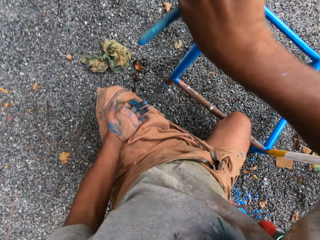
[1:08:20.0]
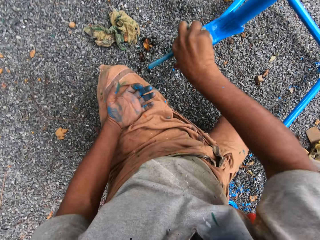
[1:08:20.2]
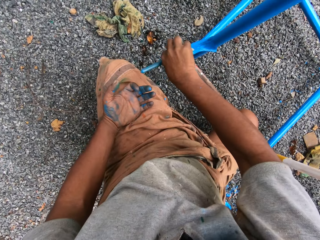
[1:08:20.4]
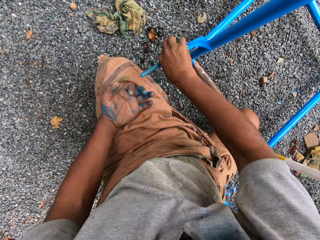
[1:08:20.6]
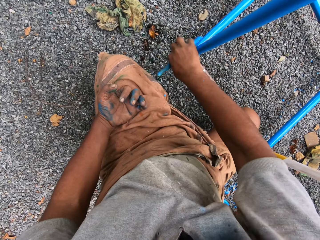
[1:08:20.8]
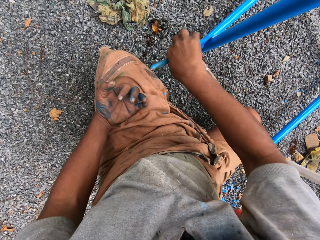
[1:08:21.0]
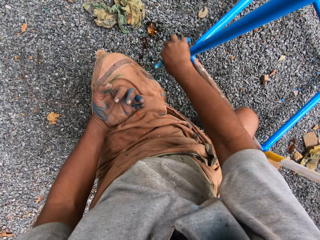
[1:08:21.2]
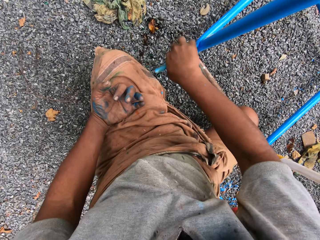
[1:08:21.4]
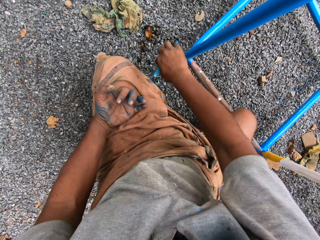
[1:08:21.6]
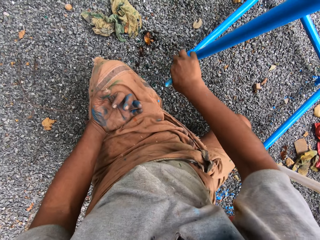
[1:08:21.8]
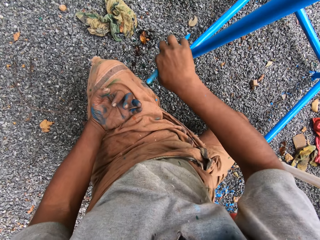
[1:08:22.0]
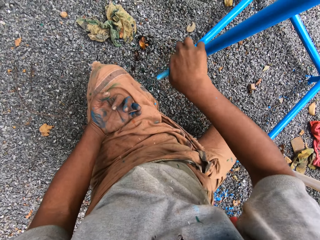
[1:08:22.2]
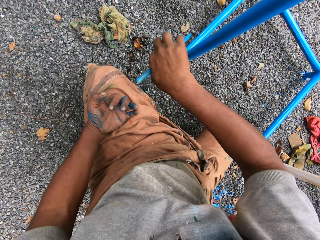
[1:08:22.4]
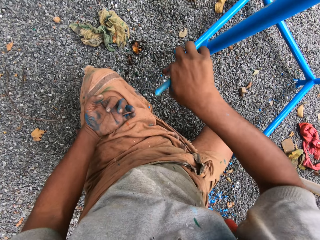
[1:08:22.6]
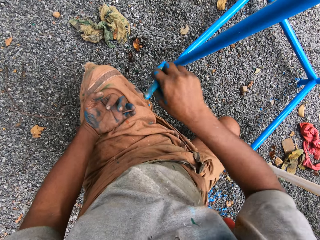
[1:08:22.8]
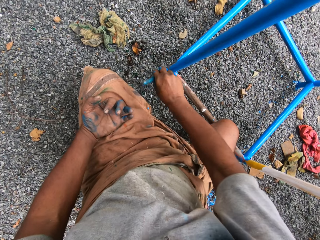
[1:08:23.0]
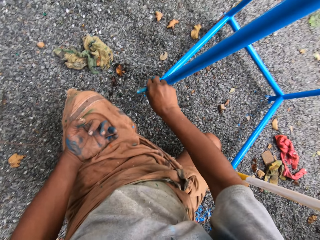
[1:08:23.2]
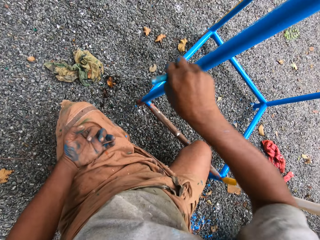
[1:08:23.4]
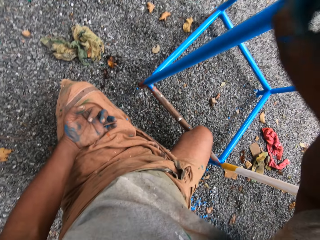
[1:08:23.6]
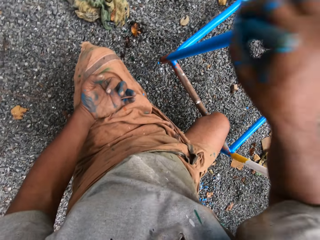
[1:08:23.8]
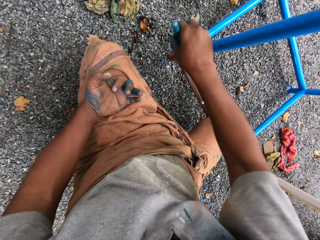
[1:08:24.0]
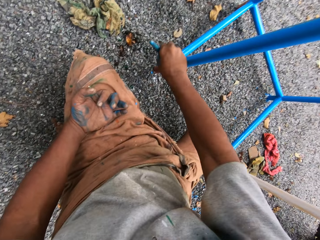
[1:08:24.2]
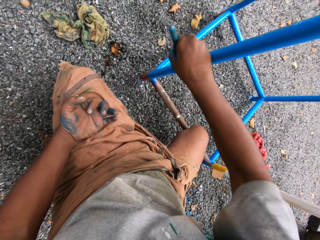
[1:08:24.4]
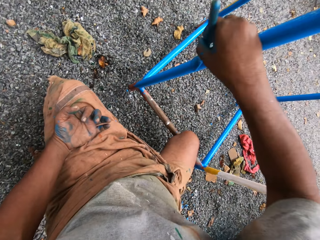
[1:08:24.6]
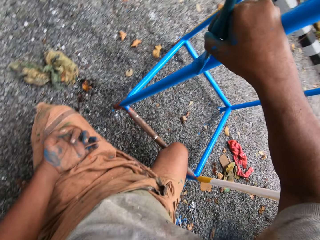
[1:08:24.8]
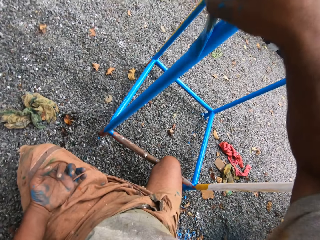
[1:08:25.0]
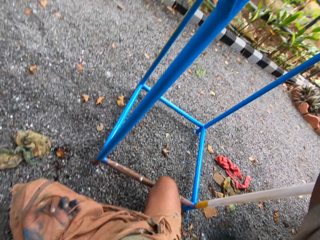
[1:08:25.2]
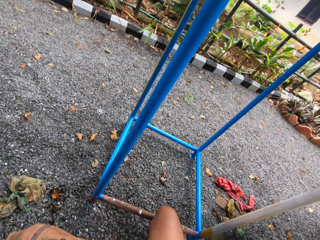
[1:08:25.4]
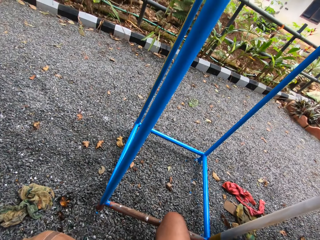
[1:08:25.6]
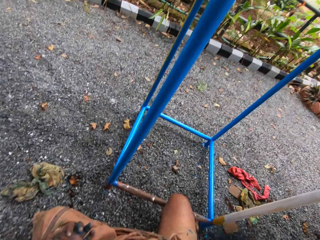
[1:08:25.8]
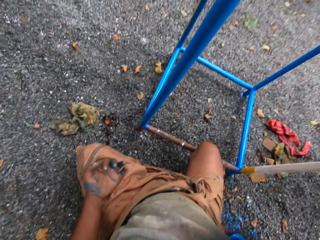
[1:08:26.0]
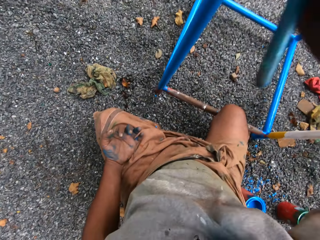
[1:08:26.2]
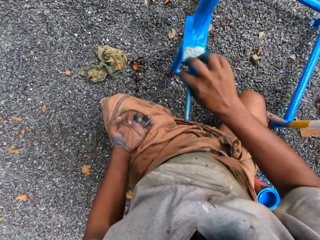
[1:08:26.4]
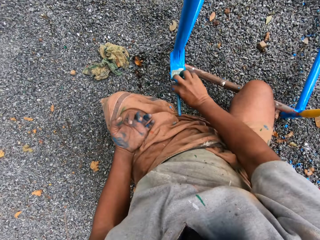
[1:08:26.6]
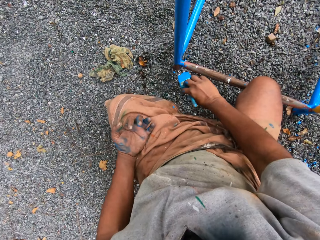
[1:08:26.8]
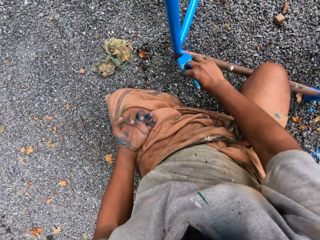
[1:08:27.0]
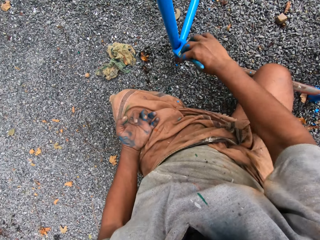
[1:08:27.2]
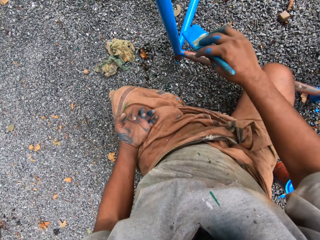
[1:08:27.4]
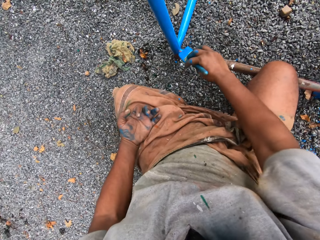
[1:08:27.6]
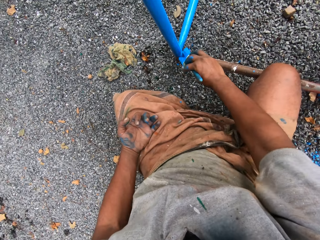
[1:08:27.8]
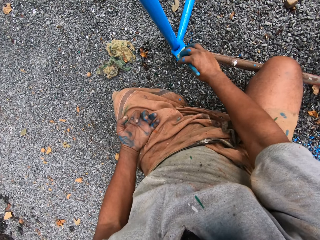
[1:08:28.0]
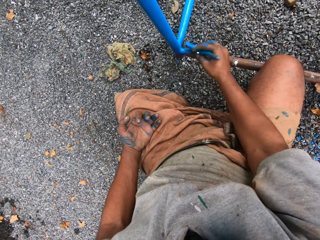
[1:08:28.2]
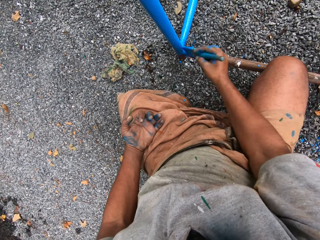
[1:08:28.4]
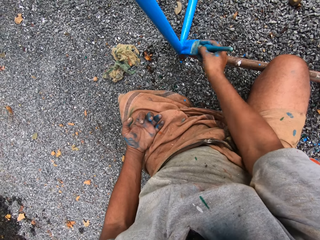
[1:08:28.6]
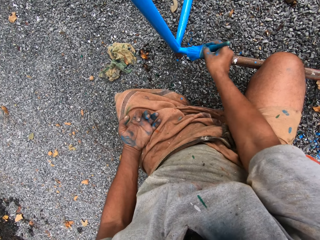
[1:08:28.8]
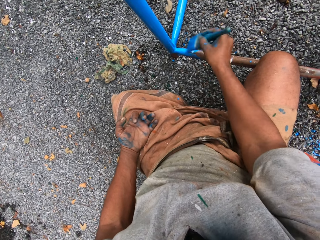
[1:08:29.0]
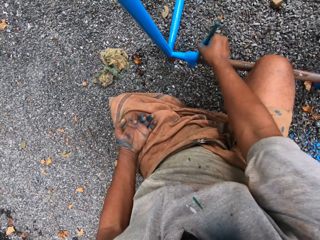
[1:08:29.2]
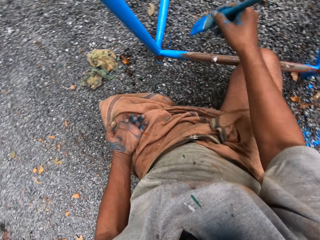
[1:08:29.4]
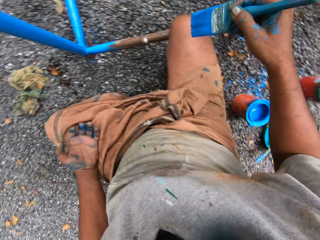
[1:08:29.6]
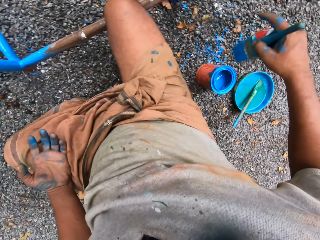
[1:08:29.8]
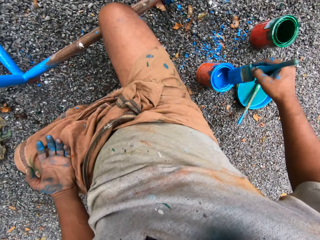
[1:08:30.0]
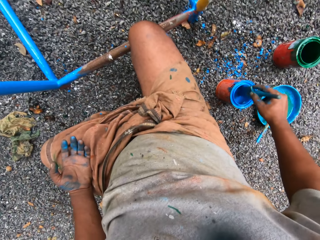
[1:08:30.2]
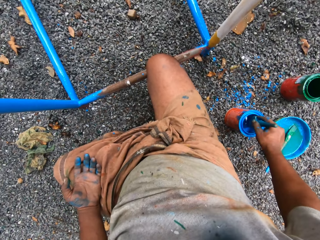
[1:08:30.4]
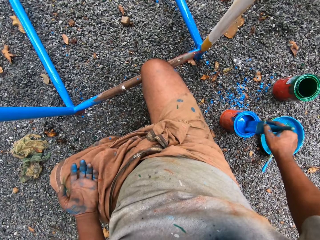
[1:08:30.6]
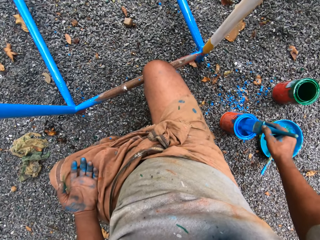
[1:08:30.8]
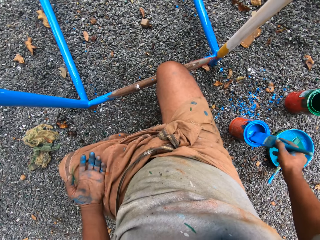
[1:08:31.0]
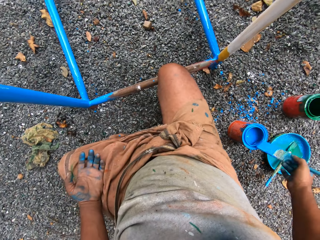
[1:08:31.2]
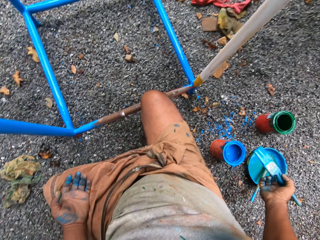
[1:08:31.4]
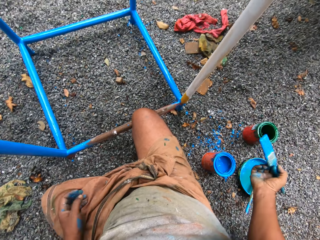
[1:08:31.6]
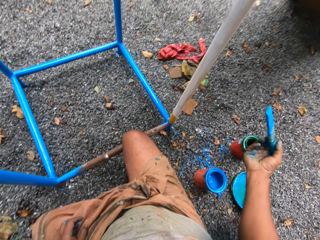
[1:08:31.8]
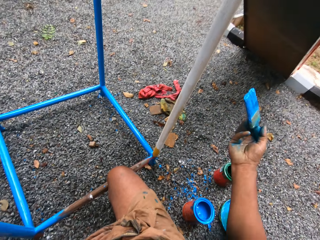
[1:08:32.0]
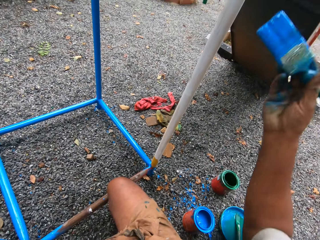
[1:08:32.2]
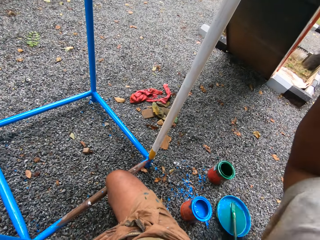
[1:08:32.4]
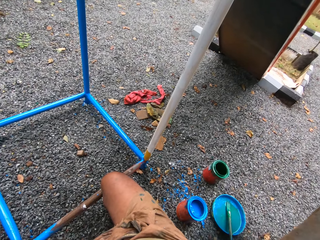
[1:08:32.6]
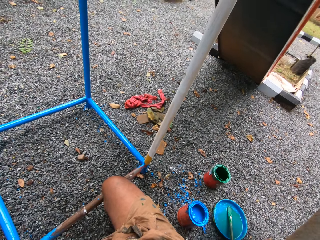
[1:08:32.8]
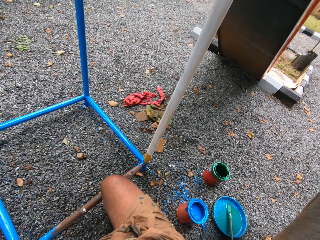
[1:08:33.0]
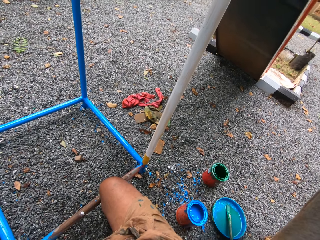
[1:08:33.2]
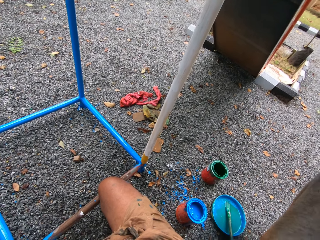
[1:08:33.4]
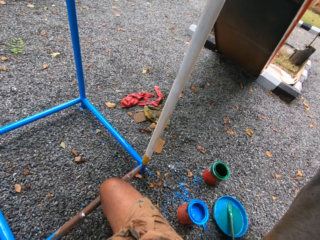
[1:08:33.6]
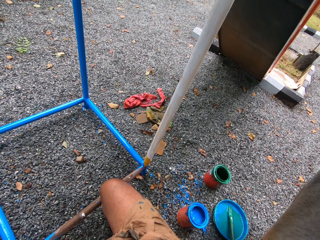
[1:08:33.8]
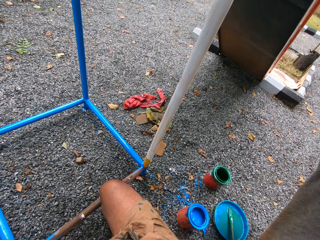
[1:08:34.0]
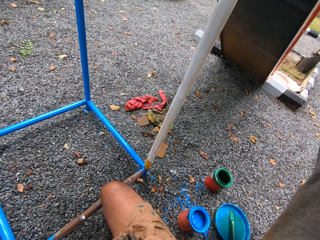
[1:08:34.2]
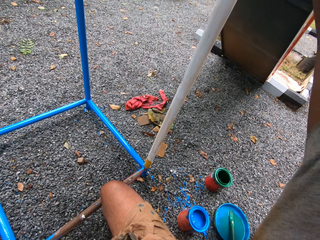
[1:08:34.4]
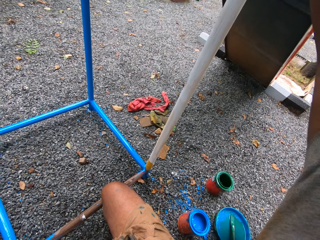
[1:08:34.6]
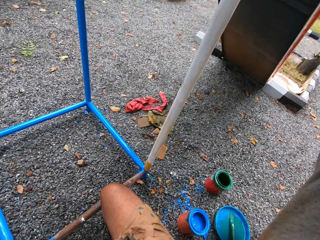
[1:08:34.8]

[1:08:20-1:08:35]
The camera wearer dips the paint brush in the paint can. They rub the paint brush on the paint can. They paint the metal stand with the paint brush.

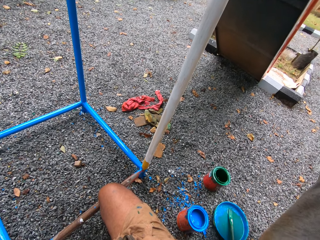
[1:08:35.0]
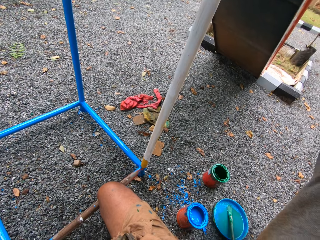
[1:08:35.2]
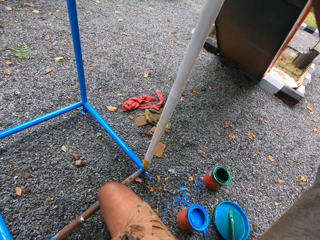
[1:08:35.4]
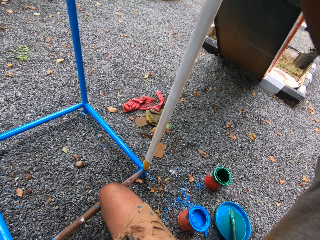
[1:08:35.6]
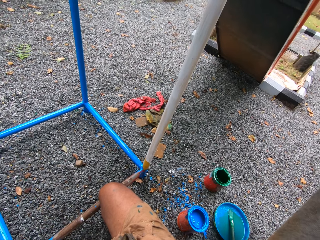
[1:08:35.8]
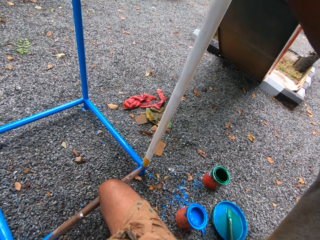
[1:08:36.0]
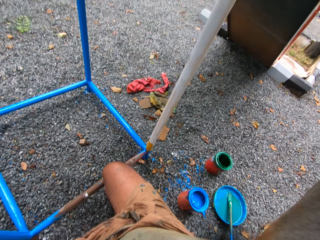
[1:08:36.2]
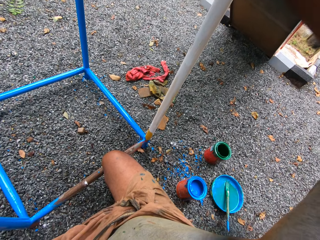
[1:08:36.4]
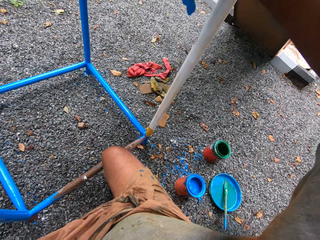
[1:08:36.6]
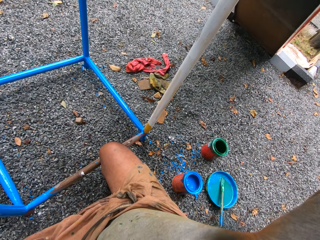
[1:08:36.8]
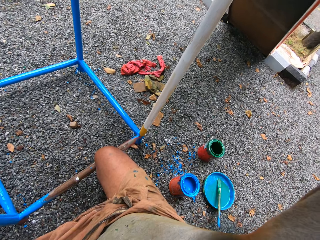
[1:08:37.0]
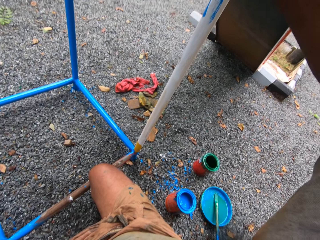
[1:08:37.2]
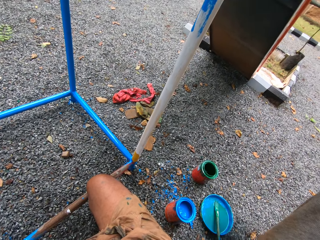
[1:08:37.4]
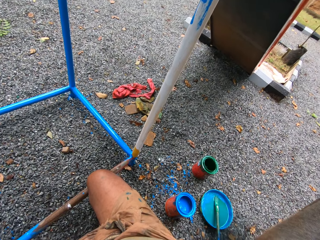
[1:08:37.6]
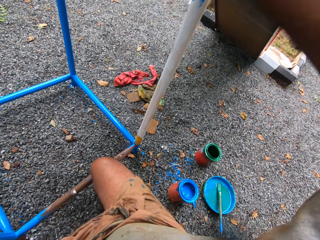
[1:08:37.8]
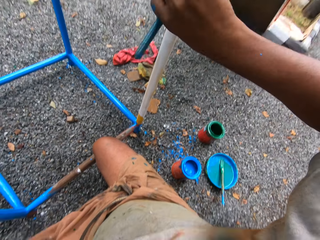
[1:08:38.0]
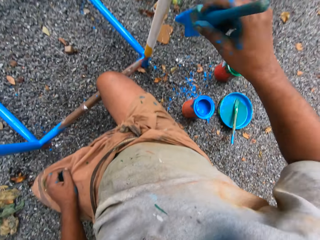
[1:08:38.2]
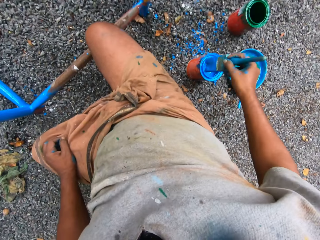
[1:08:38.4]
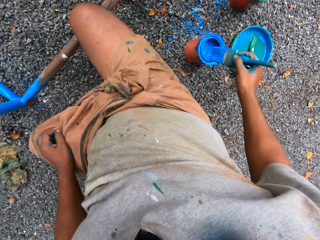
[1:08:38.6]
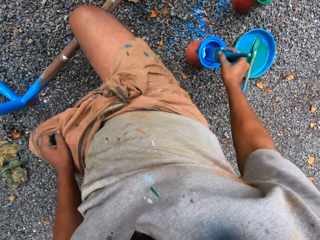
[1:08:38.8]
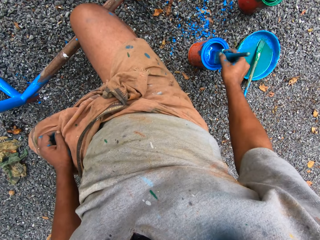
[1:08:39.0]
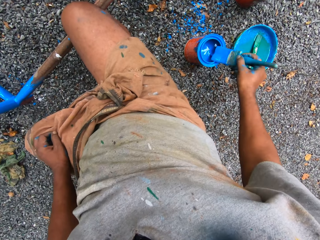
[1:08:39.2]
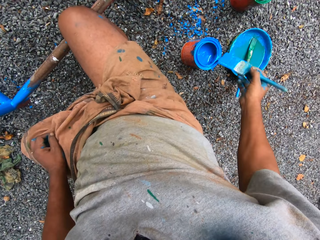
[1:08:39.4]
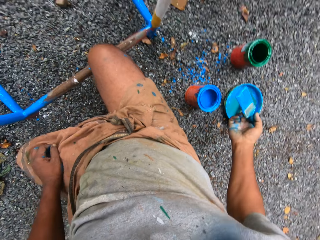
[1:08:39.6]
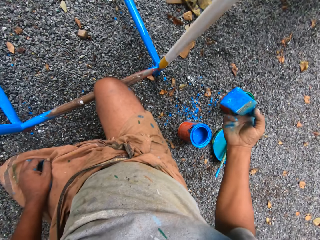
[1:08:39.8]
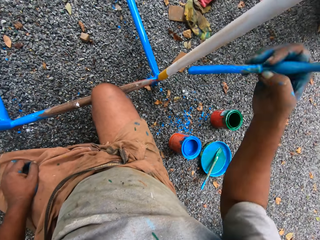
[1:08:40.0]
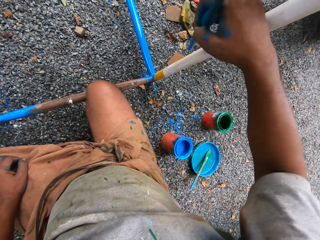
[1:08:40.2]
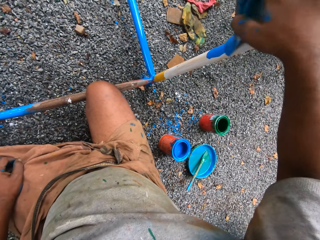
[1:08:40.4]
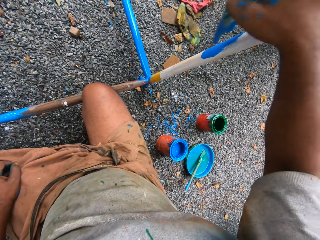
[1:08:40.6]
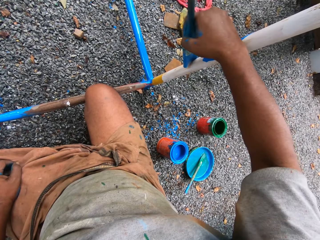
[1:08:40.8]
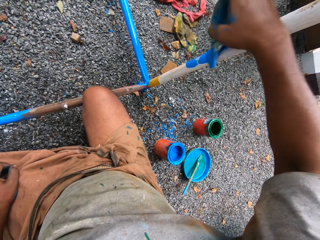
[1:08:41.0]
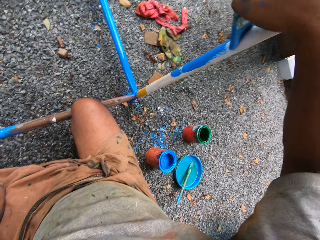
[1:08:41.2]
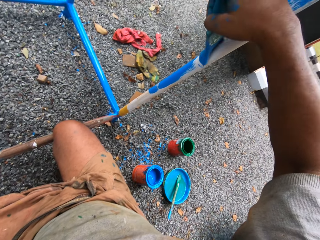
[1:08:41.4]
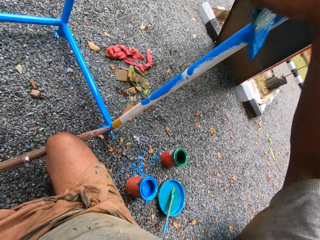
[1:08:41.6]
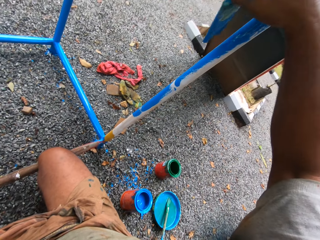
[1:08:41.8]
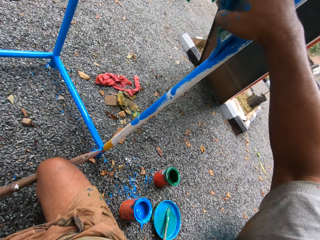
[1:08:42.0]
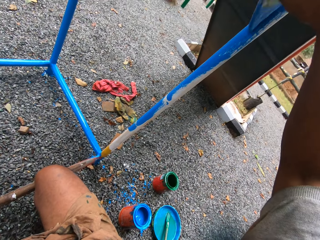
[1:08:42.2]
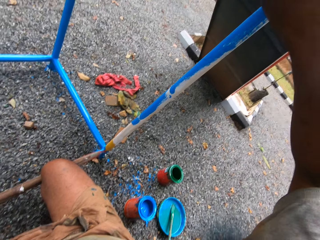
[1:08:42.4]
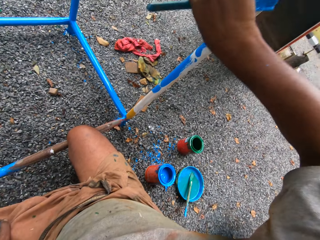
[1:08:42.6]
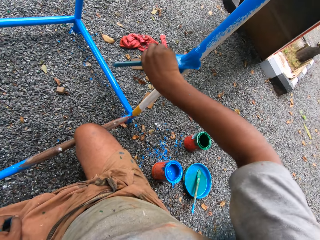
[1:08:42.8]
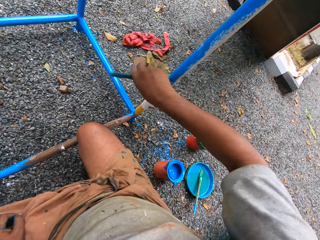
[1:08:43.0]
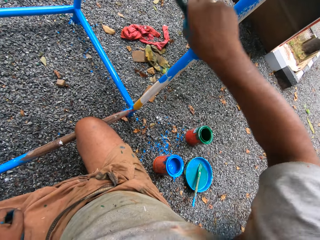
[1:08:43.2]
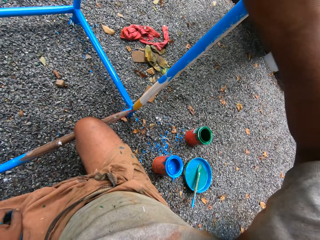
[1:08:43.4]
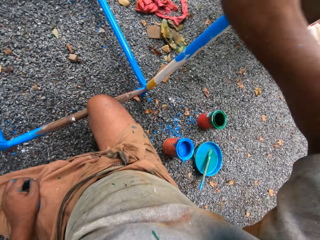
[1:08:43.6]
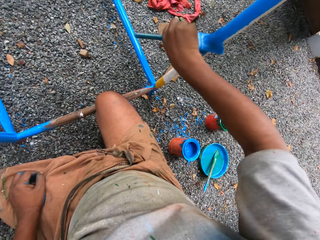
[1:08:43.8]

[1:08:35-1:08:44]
The camera wearer dips the paint brush in the paint can. They rub the paint brush on the paint can. They paint the metal stand with the paint brush.
